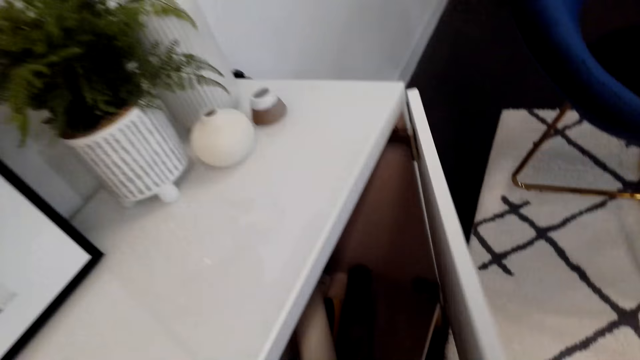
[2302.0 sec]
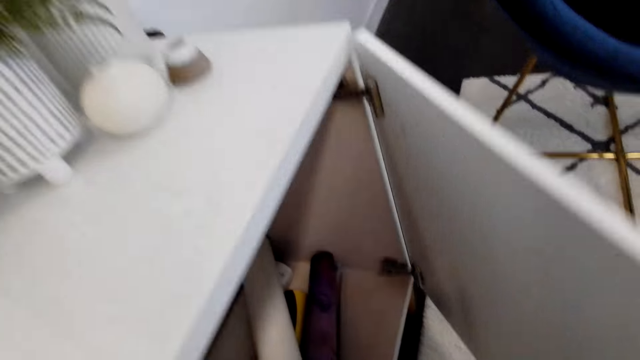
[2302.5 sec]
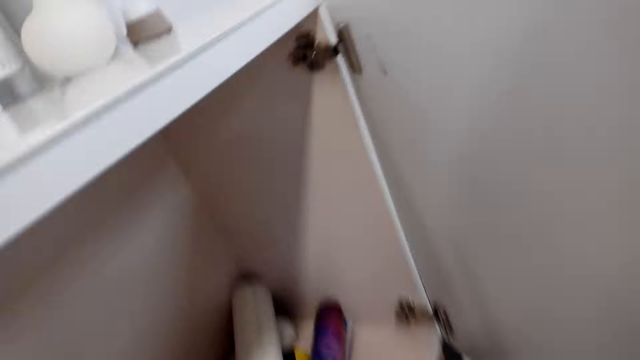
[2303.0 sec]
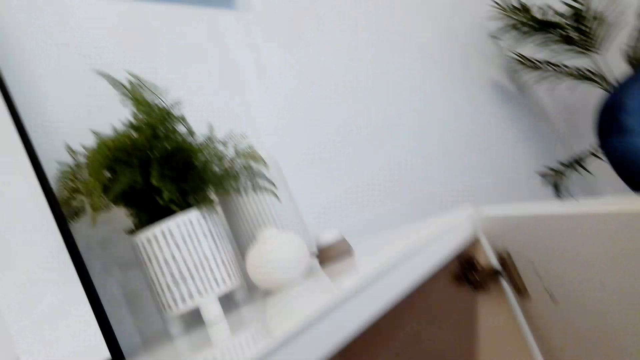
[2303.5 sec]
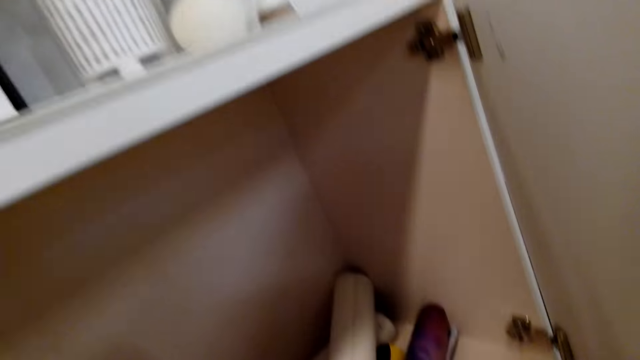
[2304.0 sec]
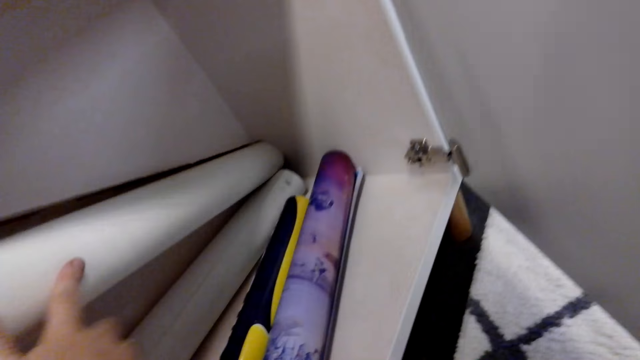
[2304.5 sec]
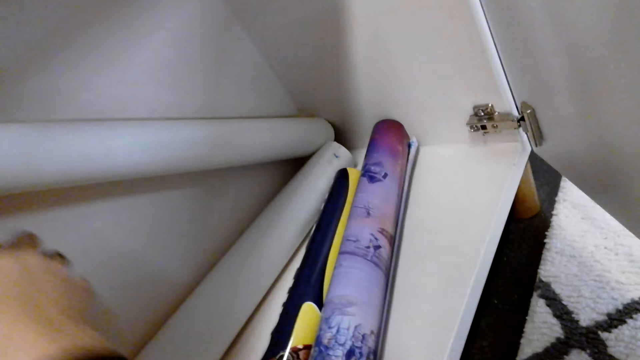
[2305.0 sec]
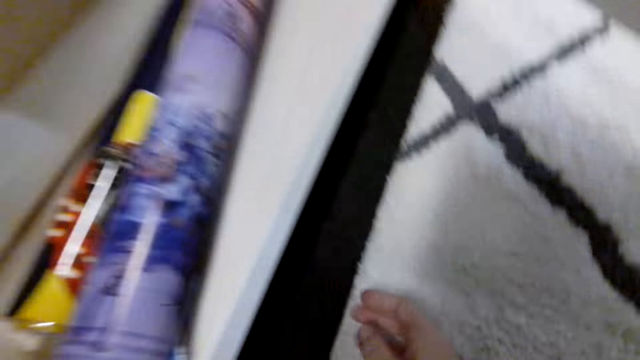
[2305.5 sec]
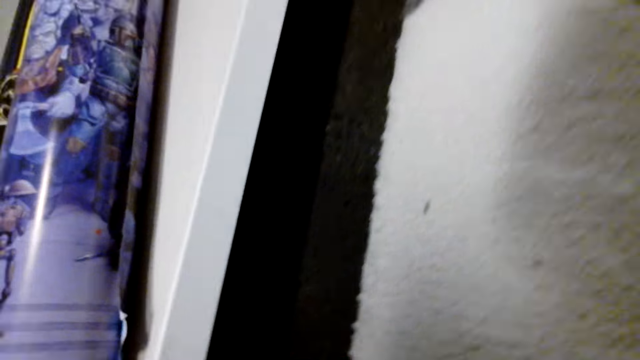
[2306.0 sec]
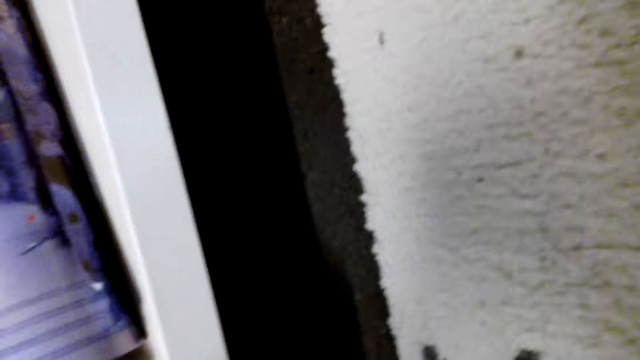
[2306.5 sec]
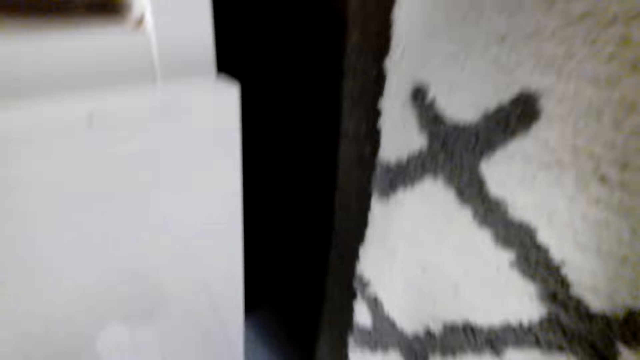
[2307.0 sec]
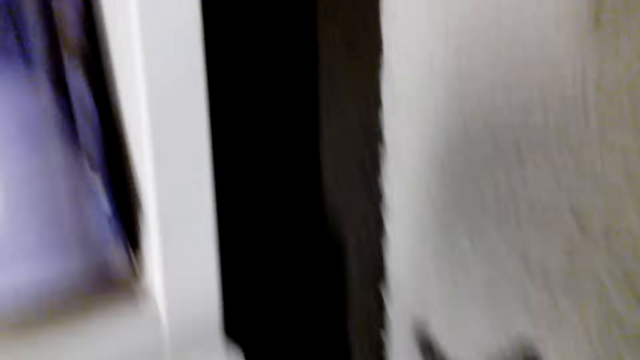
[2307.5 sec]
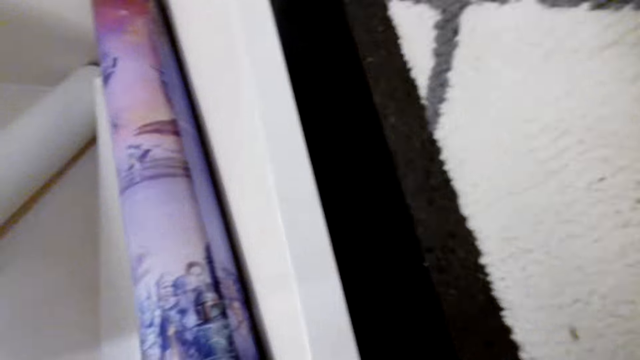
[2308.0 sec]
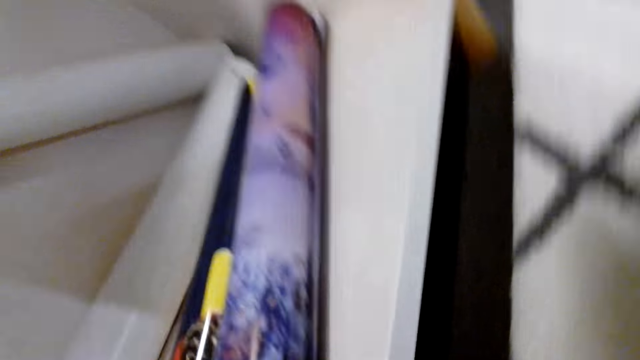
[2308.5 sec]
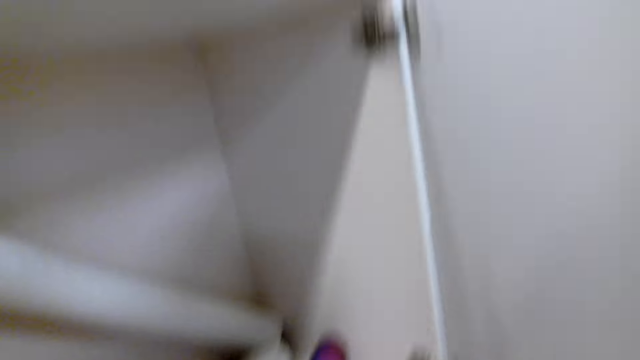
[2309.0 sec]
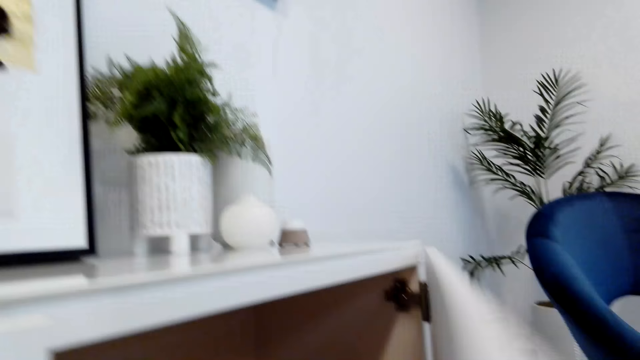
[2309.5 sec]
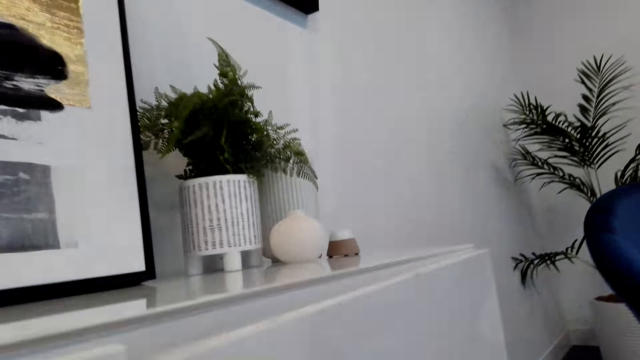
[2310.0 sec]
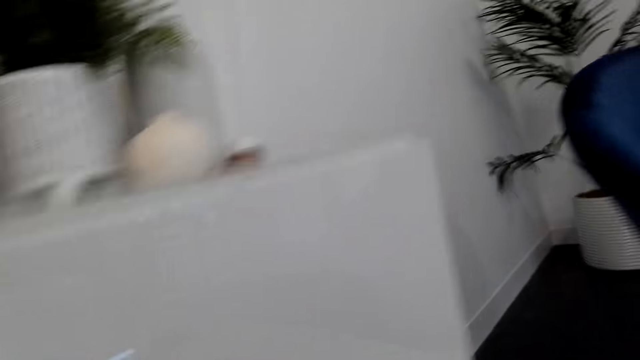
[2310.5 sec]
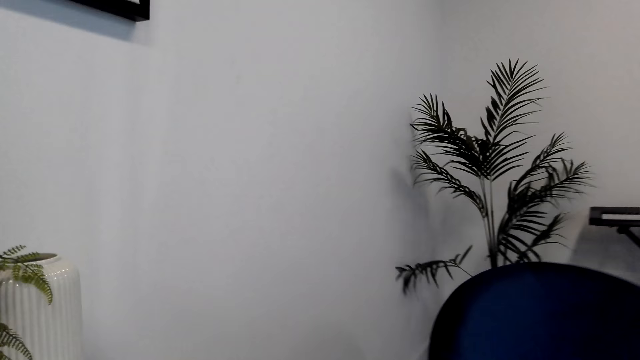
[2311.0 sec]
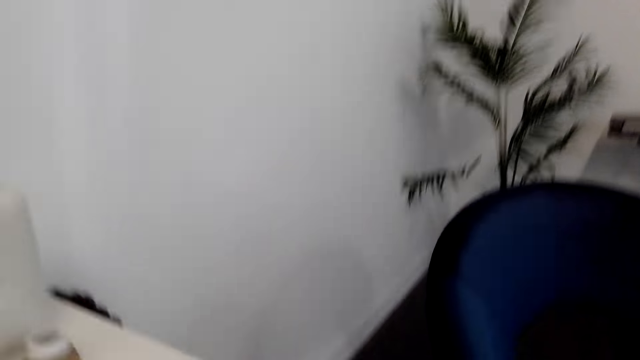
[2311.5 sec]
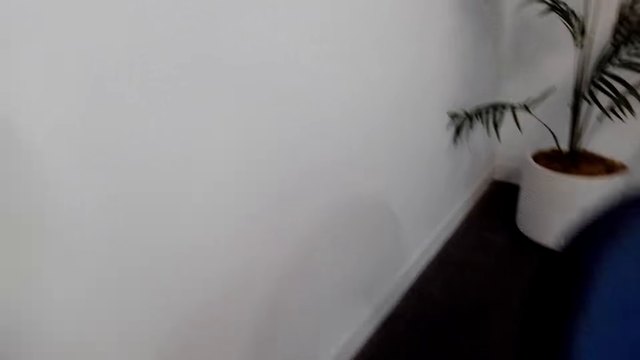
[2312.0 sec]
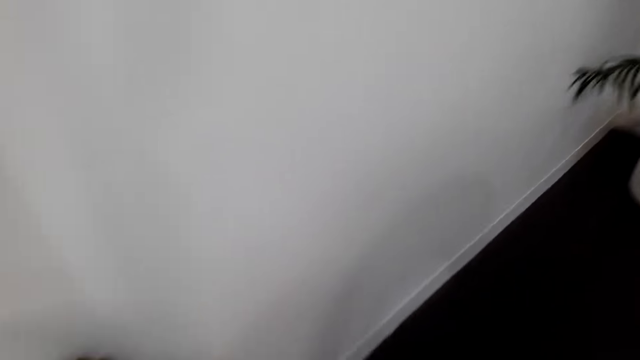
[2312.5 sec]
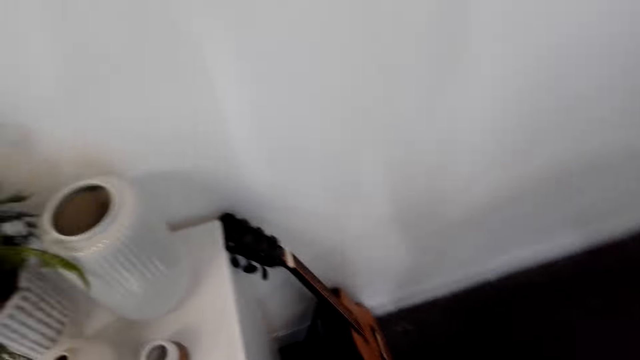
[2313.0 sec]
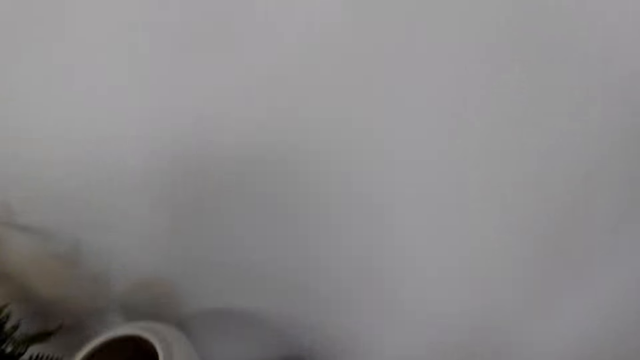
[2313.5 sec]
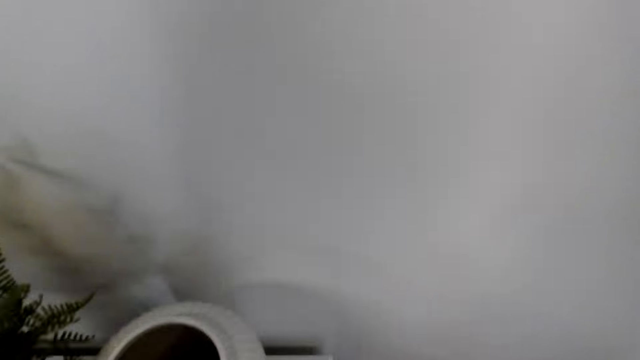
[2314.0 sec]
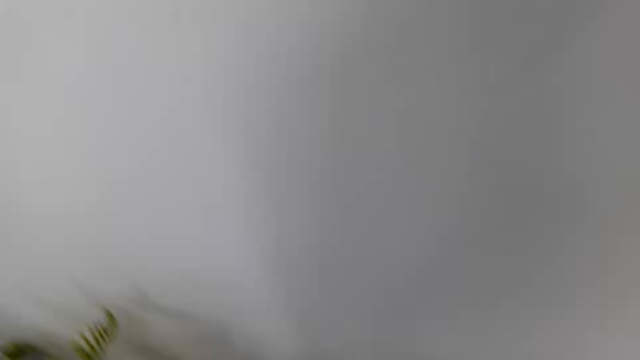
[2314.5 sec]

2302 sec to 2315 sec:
The camera wearer opens another cabinet door. They touch the charts. They crouch on the floor. They close the cabinet door. They walk around the room.

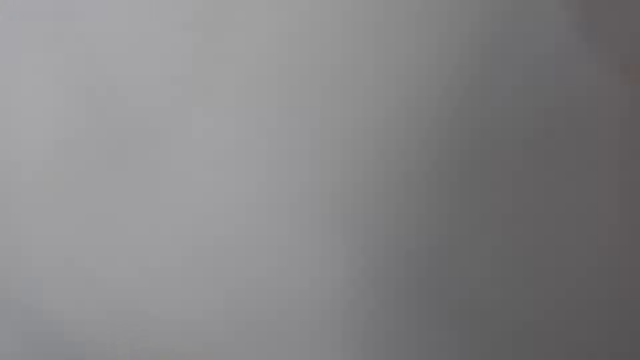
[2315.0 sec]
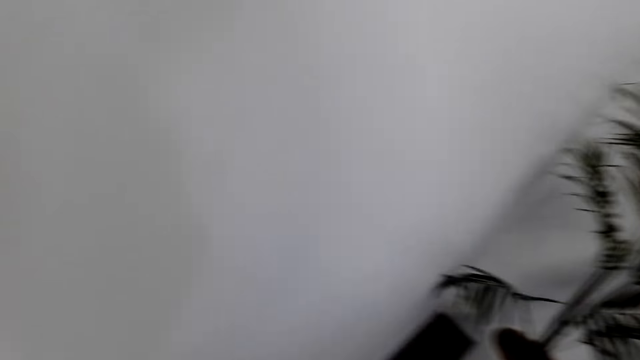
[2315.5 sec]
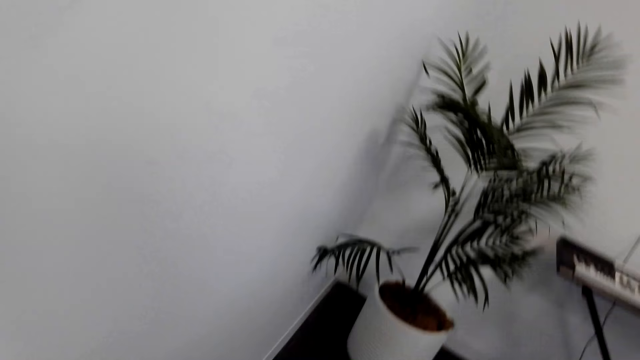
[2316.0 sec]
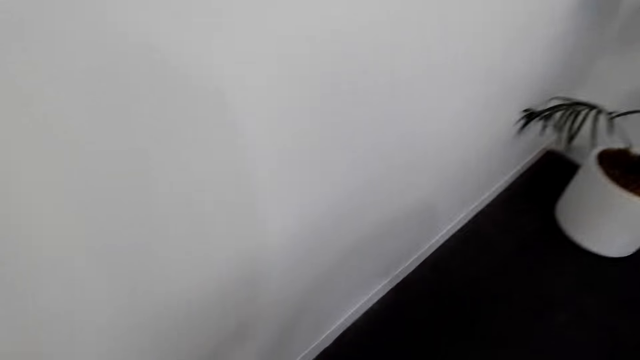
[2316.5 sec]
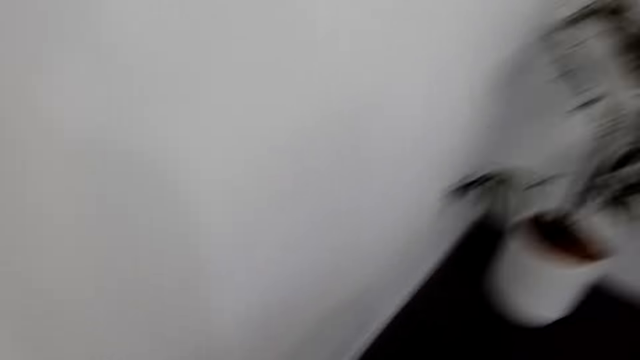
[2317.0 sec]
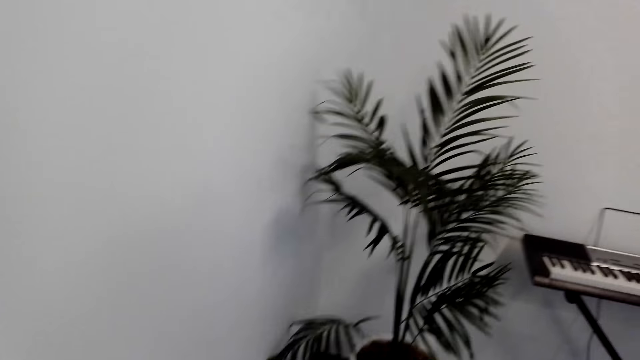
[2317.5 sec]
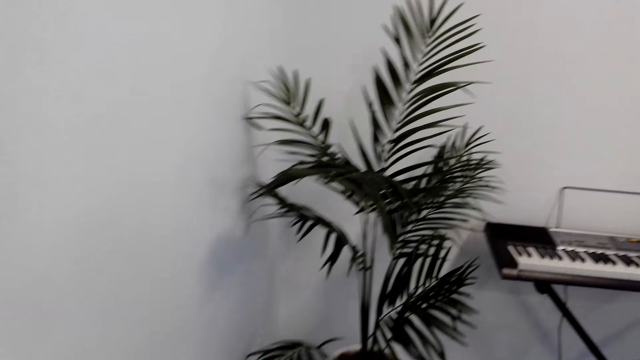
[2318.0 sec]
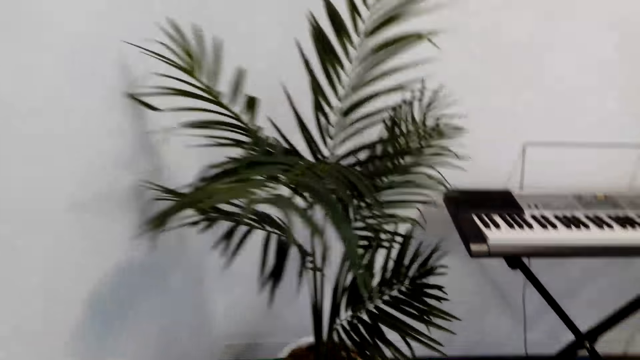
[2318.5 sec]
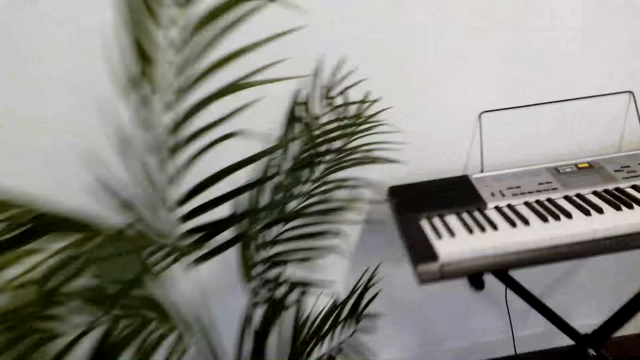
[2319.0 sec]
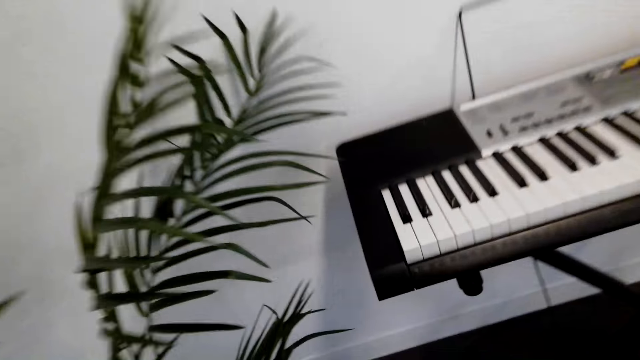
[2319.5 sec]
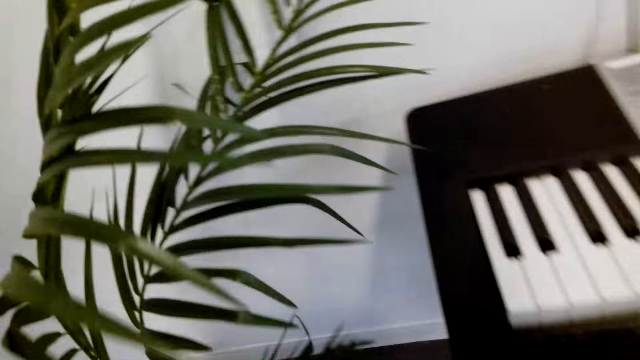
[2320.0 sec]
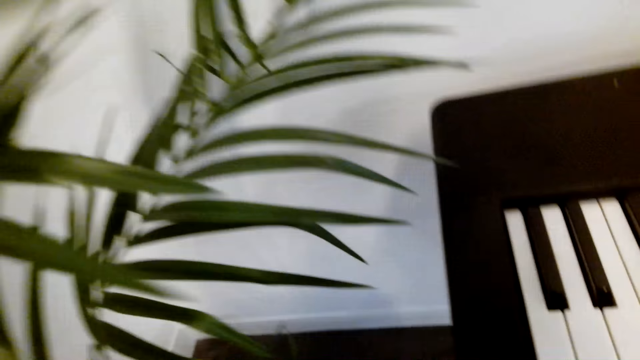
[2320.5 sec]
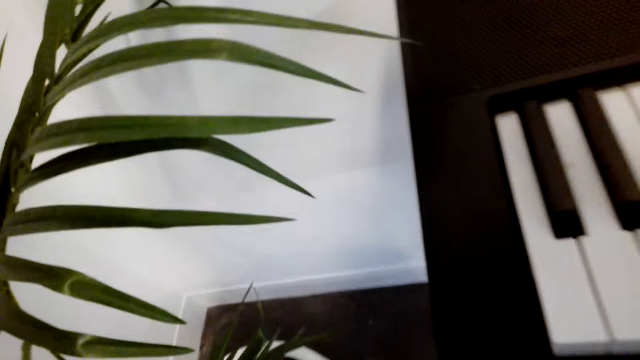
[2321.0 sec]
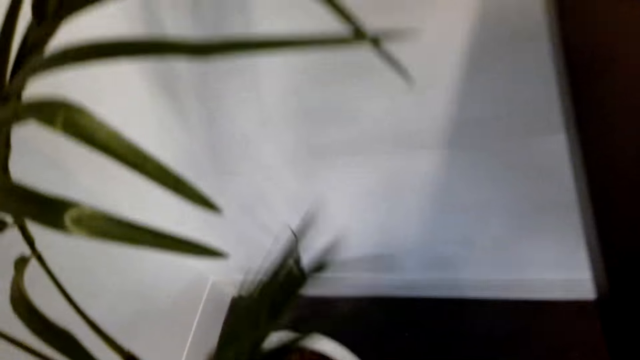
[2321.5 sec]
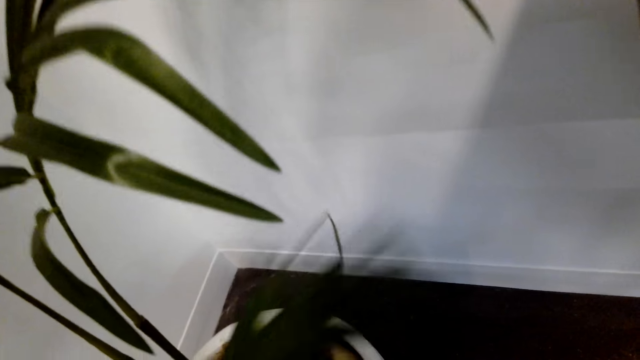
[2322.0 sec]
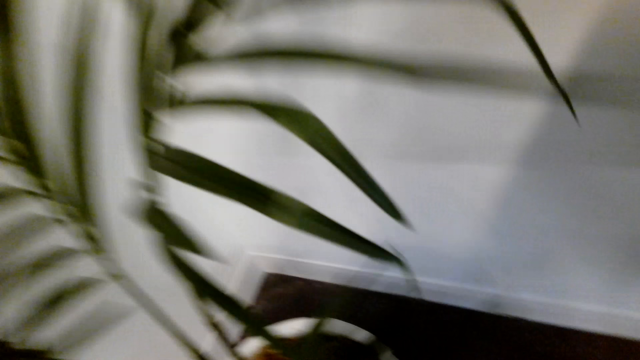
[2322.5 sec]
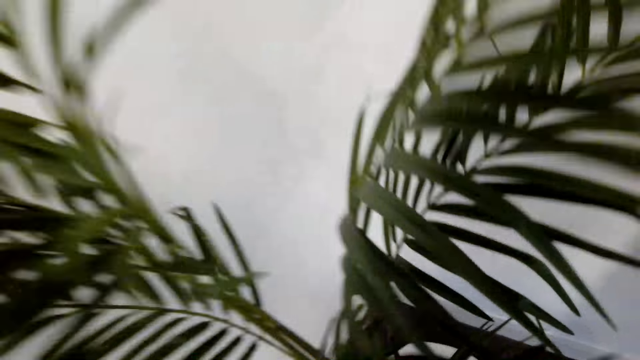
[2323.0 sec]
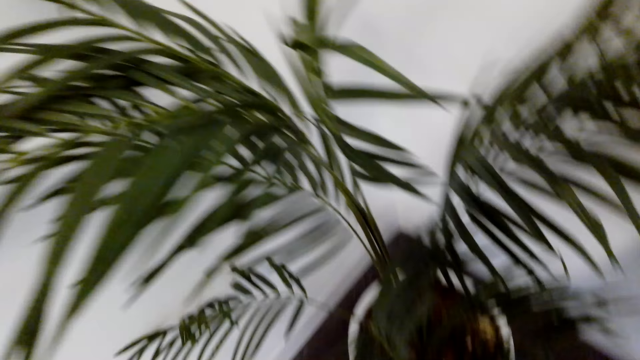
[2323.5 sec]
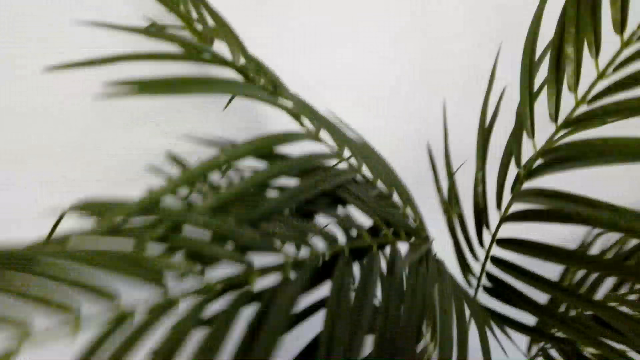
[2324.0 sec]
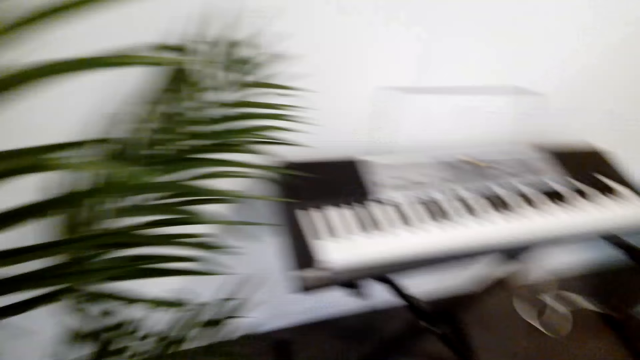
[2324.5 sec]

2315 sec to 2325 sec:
The camera wearer touches a plant on the vase. They look around the room.
